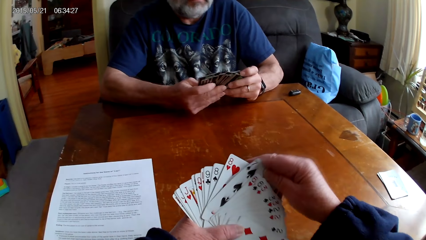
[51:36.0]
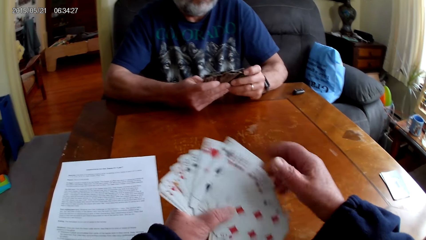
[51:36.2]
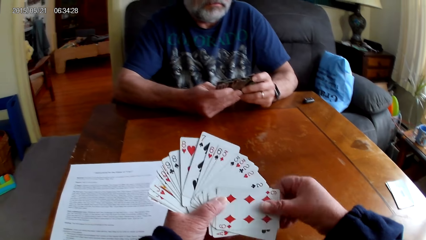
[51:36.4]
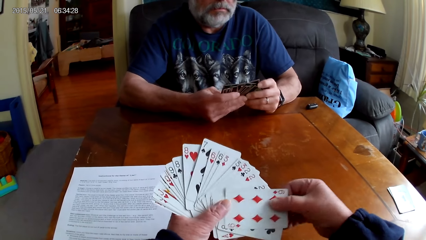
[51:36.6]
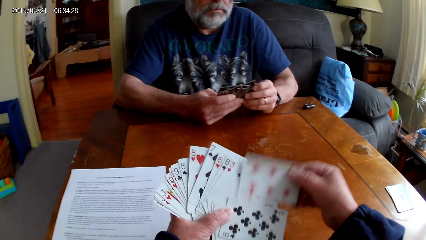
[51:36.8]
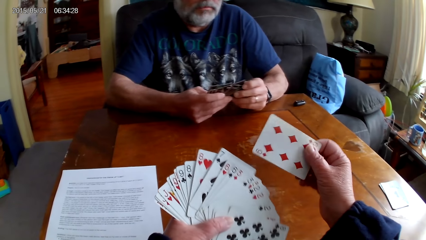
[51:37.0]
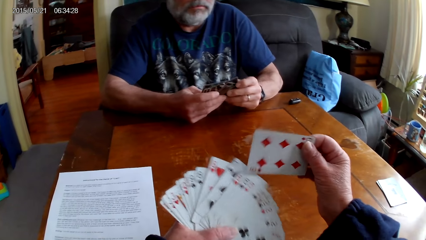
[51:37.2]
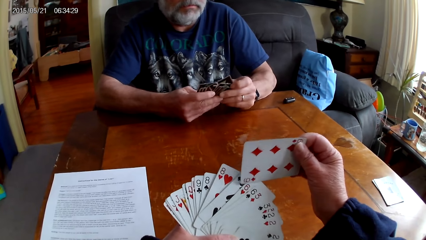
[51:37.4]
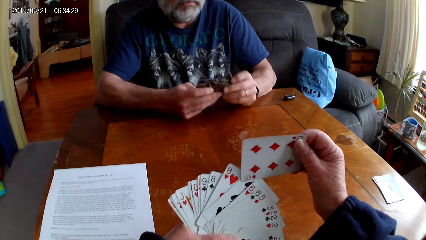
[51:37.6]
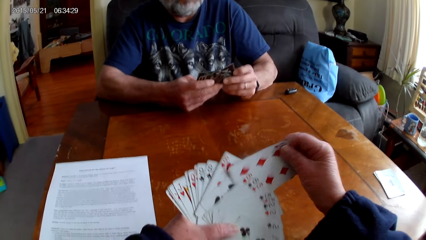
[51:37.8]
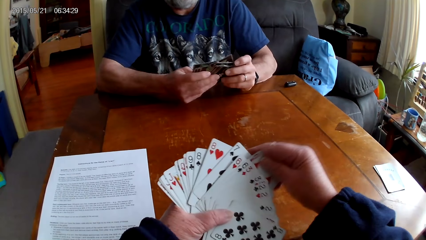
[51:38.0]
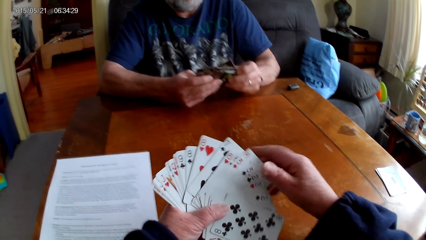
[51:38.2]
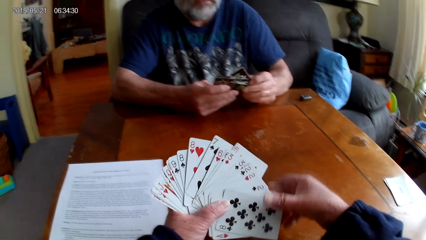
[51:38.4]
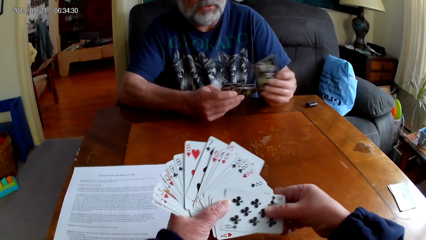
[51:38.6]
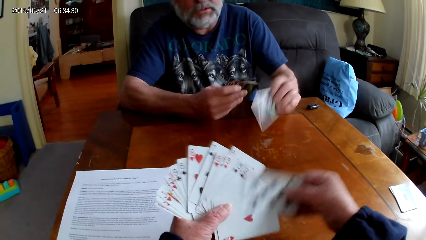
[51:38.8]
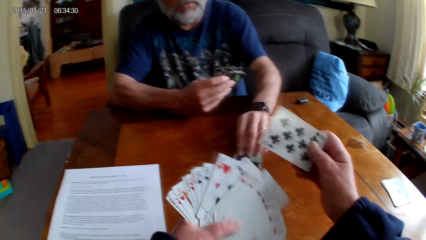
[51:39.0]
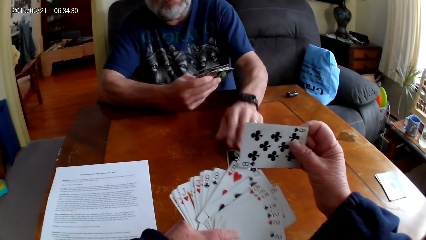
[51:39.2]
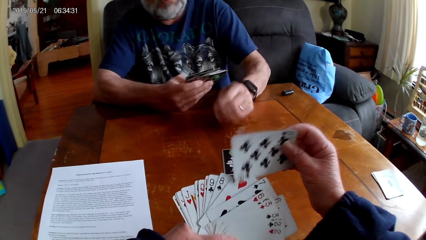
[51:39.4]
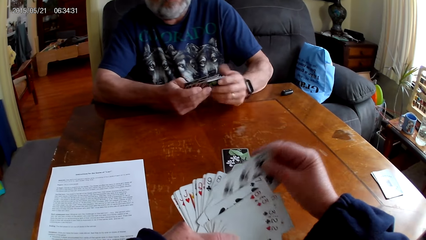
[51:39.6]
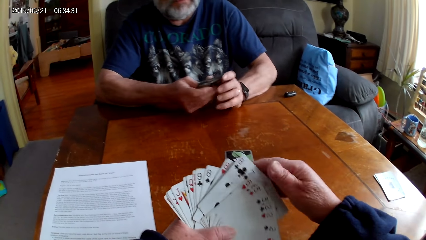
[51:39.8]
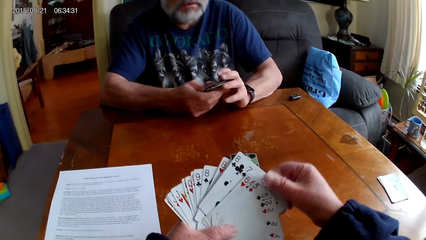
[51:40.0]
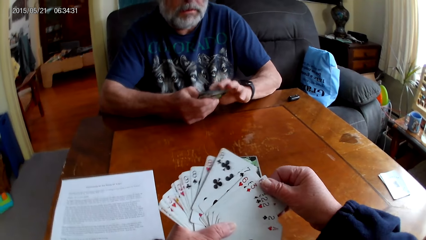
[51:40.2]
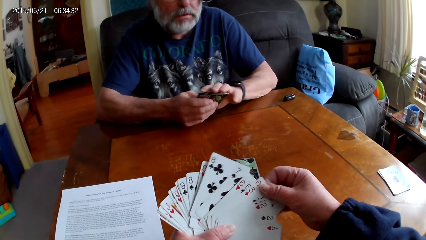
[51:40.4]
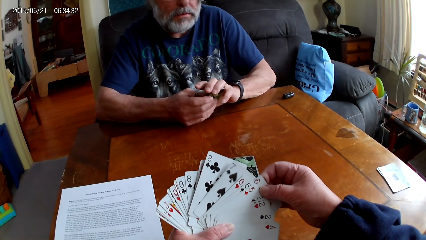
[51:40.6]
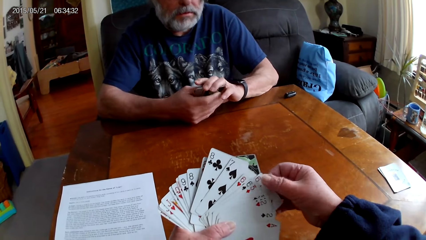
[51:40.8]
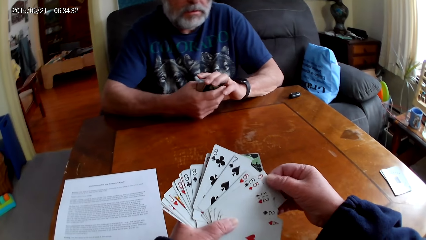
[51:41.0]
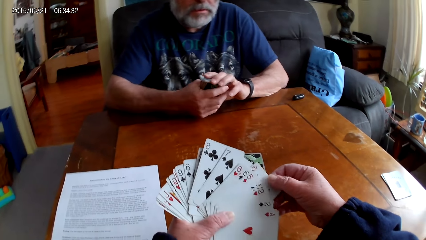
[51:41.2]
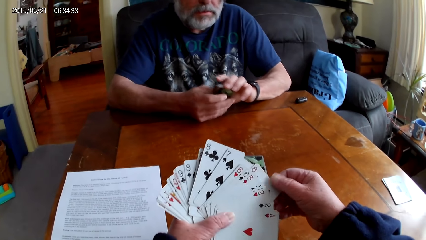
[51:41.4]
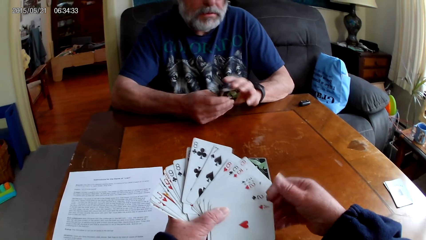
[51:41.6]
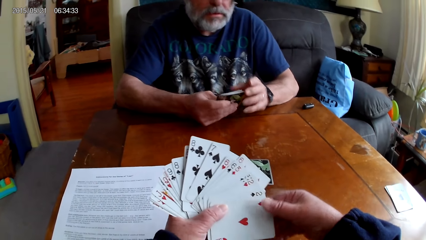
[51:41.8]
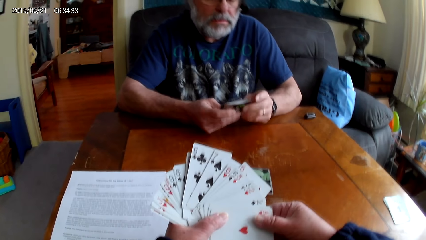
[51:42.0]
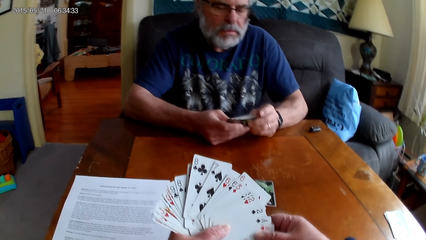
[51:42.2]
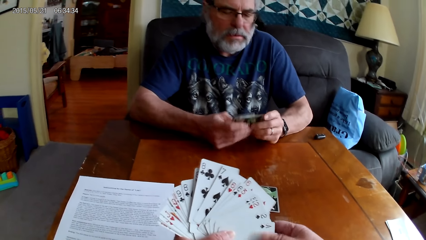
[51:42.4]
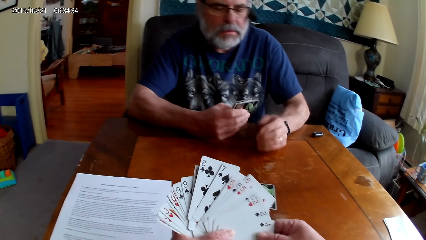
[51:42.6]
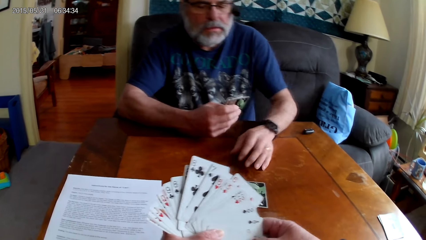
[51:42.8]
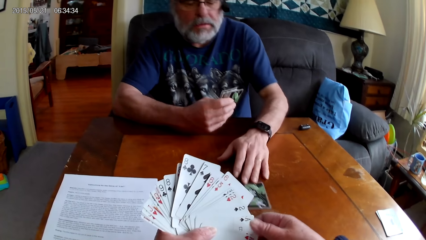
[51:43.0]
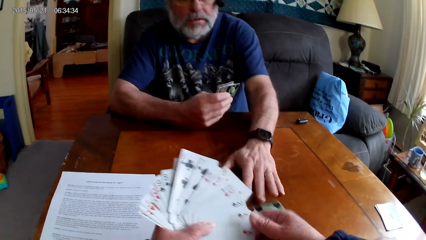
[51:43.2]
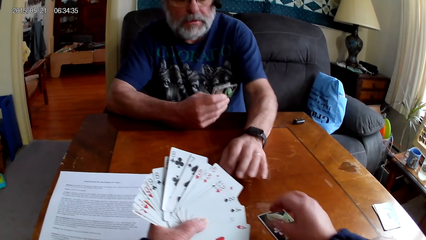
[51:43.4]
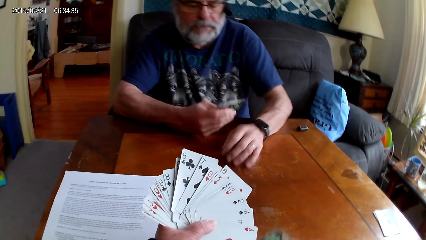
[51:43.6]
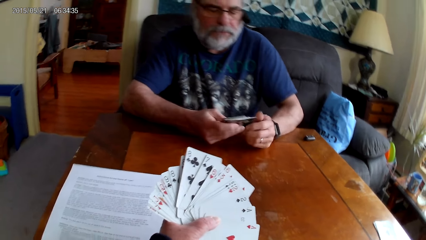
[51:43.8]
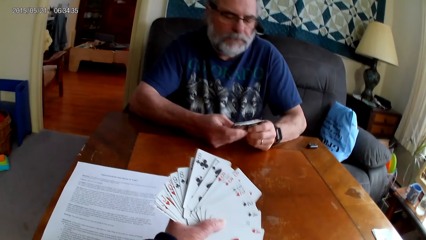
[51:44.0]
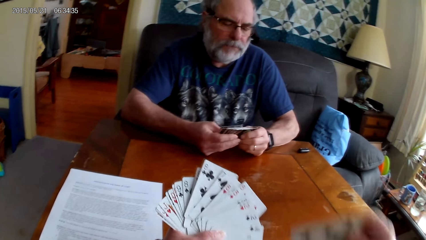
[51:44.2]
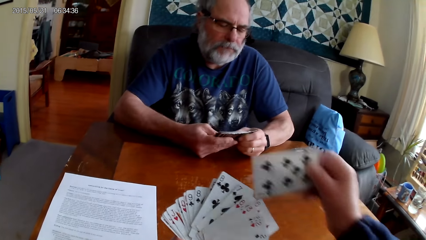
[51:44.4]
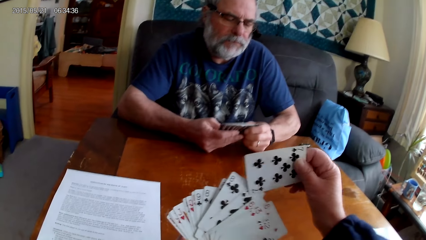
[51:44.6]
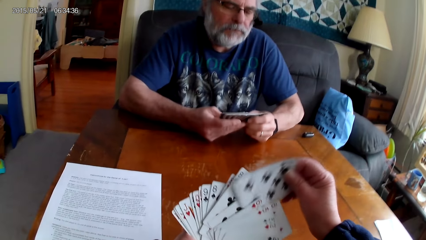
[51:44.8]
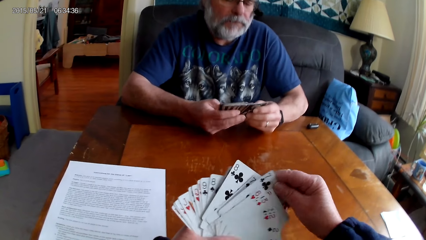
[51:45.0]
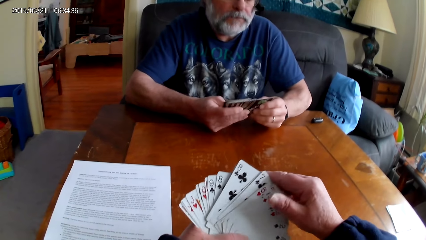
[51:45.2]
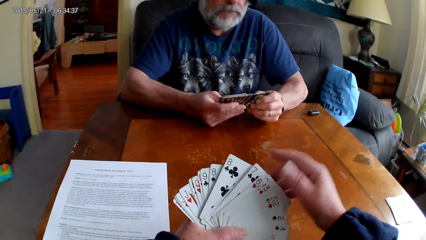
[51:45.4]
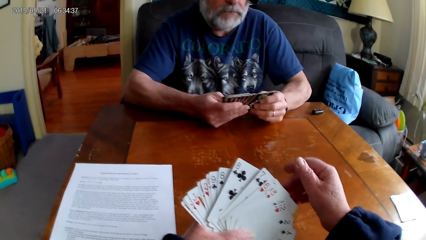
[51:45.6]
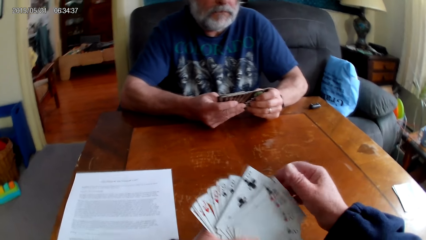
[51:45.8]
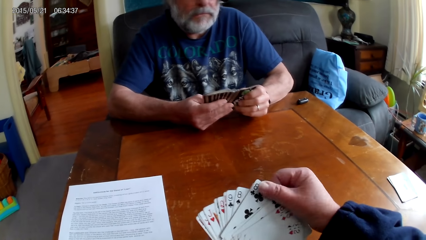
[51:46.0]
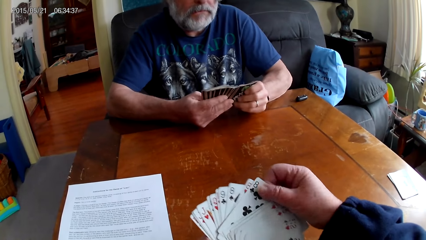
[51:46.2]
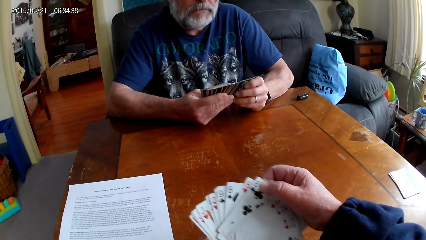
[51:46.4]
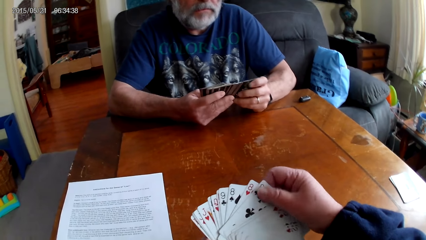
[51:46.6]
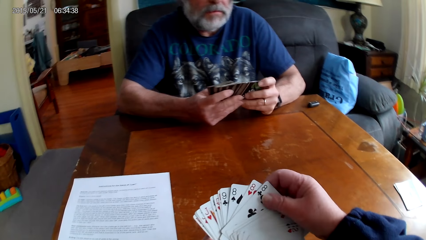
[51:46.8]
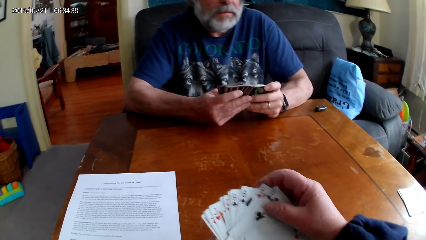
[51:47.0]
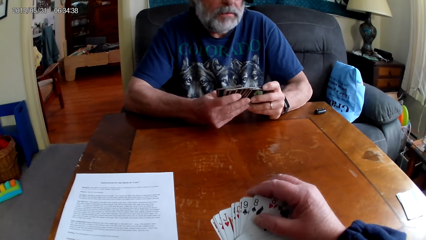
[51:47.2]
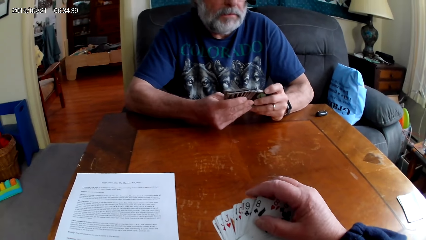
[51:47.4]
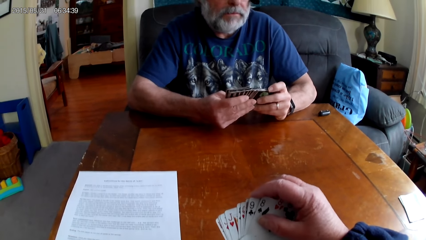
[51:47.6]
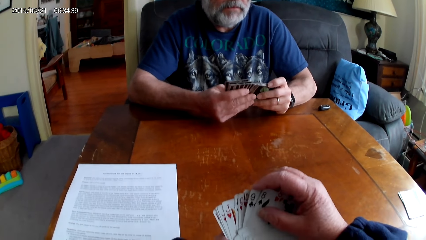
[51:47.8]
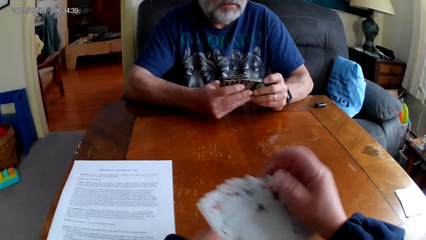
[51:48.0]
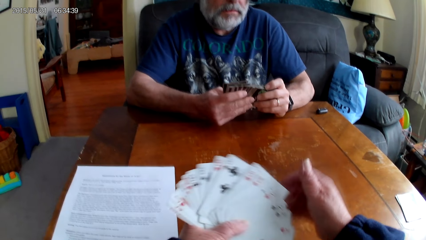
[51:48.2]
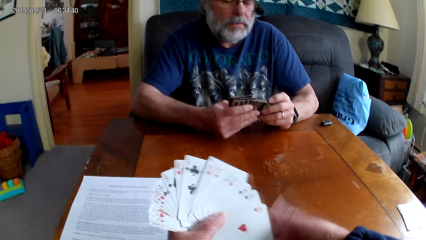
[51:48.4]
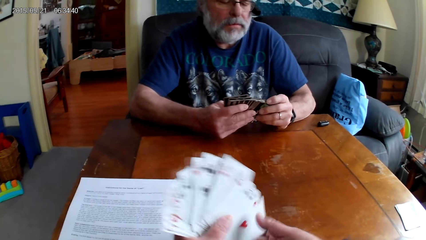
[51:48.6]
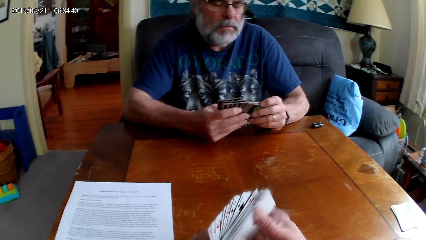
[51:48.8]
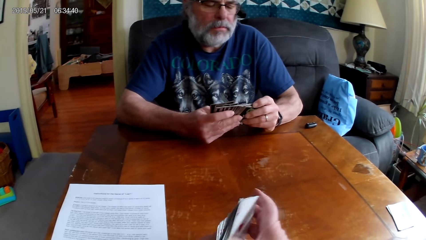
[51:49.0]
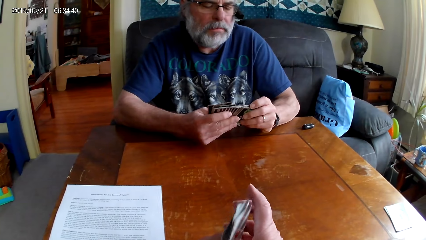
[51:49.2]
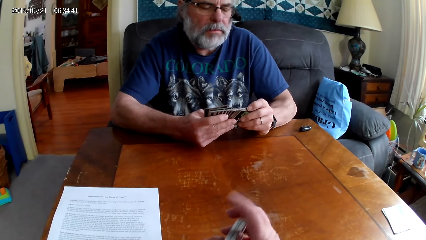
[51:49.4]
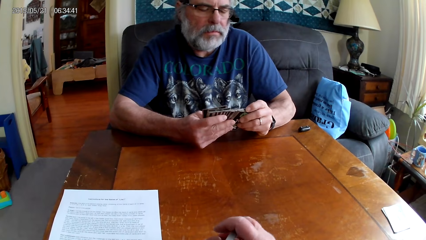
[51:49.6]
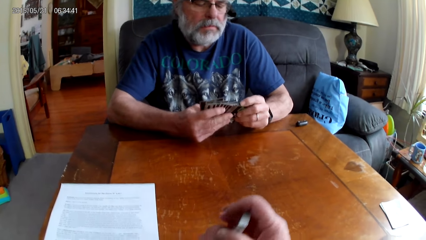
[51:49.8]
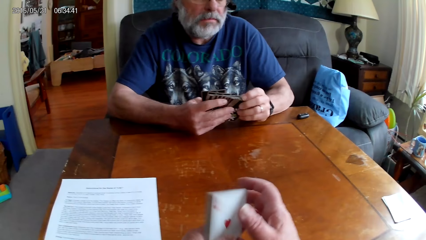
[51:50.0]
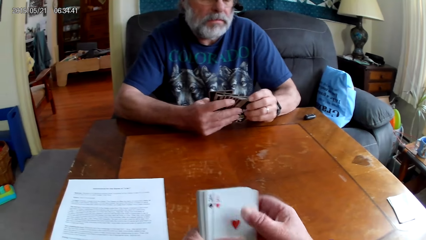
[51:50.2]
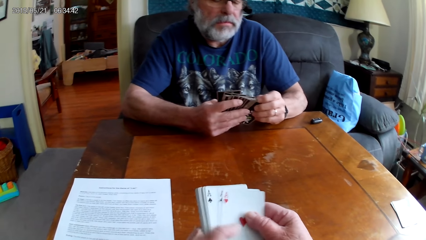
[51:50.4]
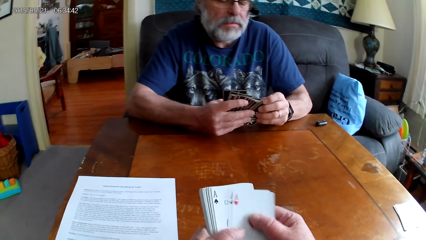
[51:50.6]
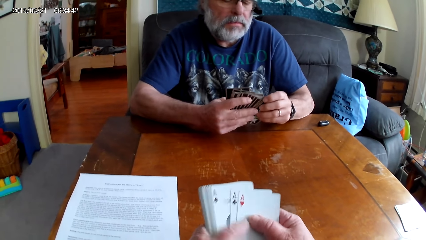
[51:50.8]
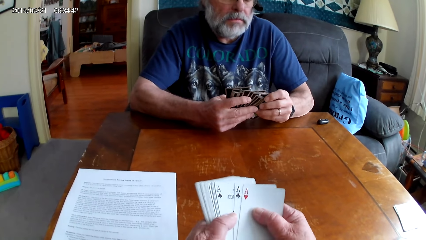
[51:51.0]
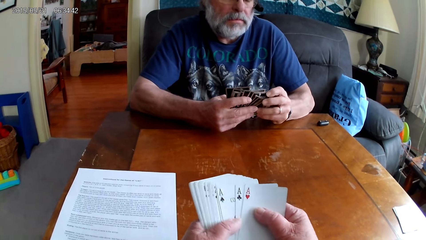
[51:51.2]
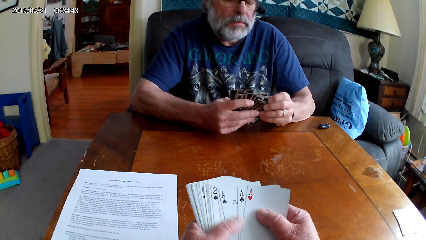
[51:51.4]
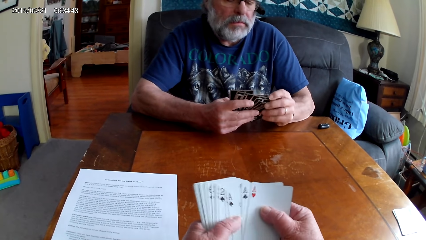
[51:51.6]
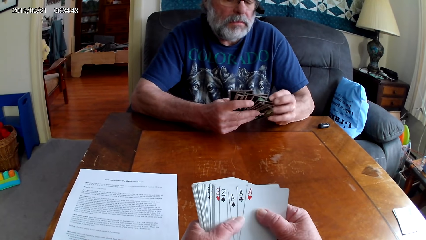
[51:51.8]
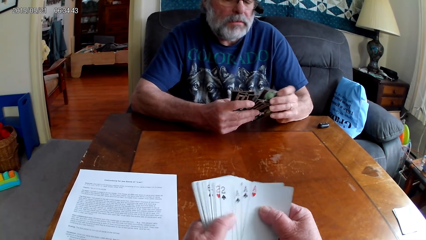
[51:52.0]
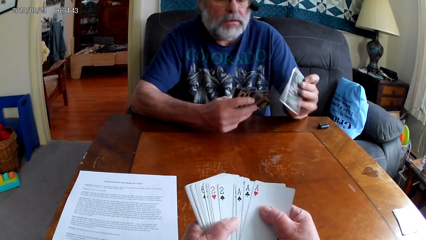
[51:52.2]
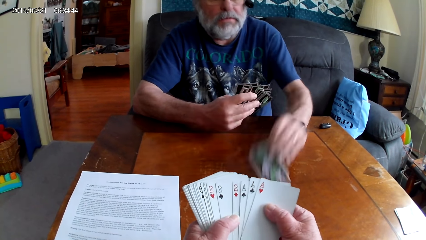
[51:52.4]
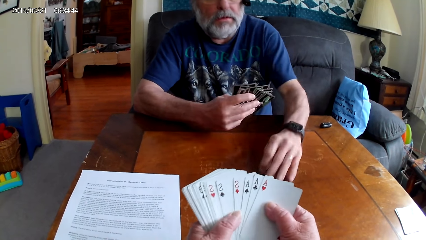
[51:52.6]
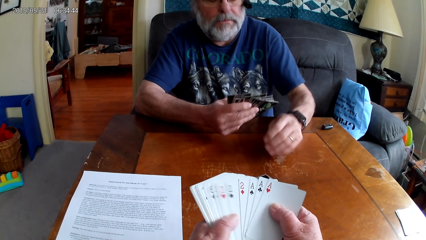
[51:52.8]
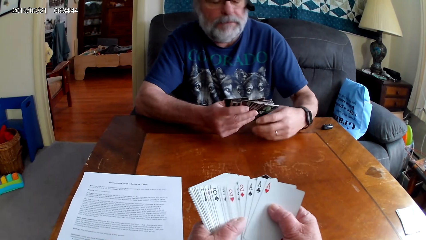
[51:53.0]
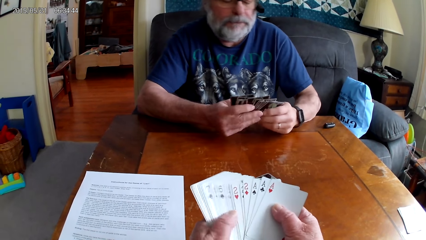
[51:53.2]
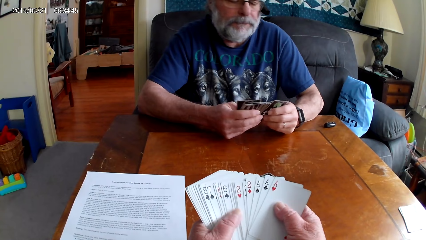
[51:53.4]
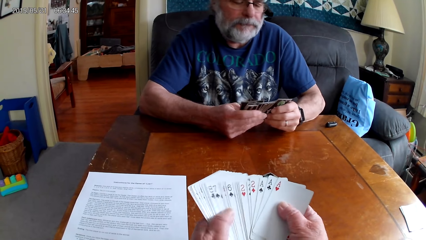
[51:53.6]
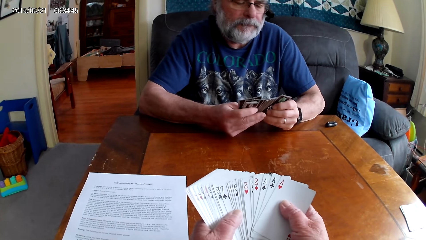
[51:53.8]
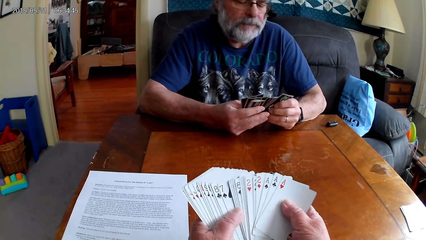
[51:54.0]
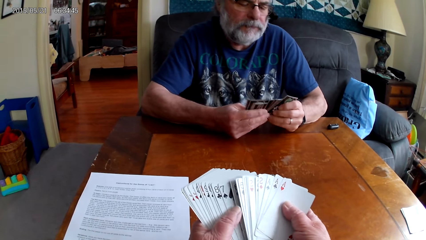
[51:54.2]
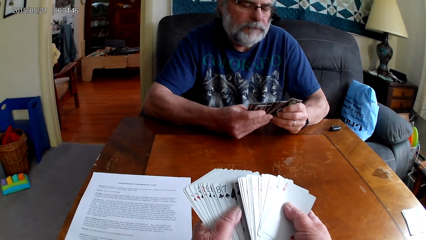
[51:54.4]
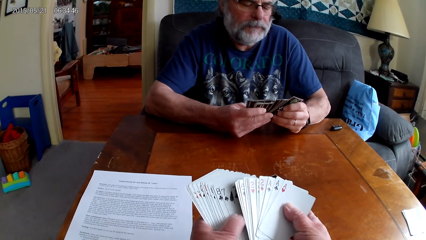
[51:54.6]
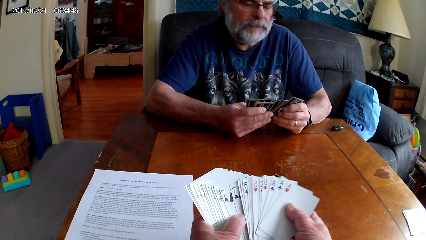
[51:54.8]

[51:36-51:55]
A man puts the playing card on the table. The man spreads out cards. The camera wearer spreads out cards and holds the playing cards with her hands. The man moves the playing card on the table. The camera wearer picks up the playing card on the table. She spreads out cards. The man spreads out cards and holds the playing cards with his hands. The man puts the playing card on the table. The camera wearer holds the playing cards with her hands. The man spreads out cards. The camera wearer spreads out cards.
